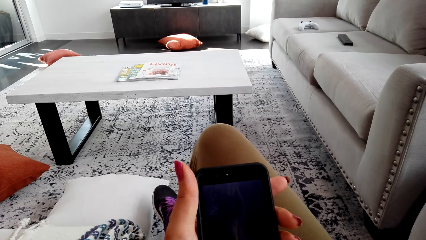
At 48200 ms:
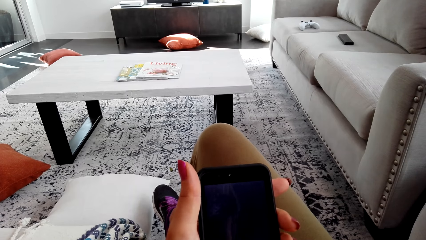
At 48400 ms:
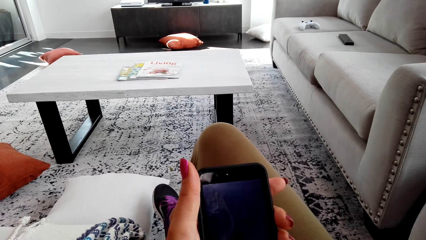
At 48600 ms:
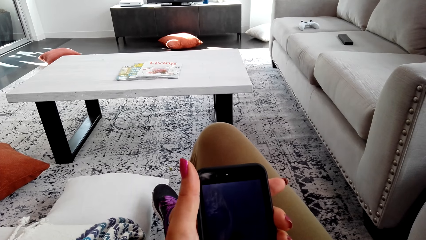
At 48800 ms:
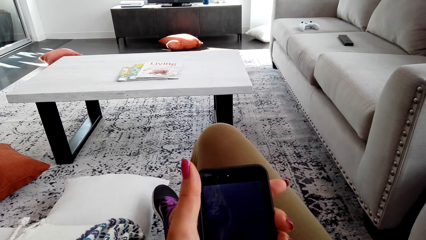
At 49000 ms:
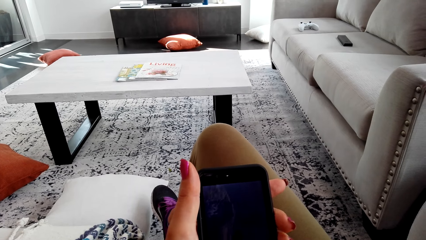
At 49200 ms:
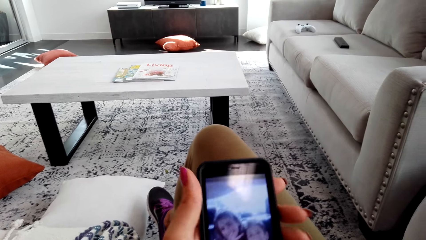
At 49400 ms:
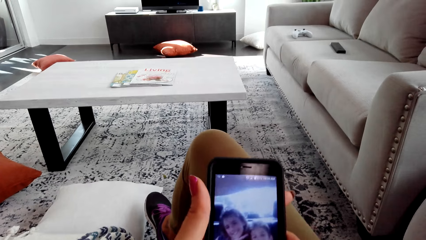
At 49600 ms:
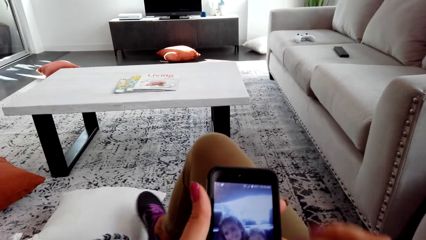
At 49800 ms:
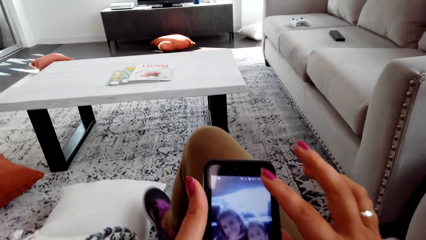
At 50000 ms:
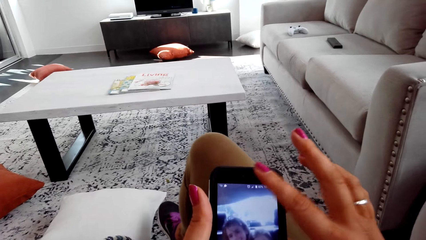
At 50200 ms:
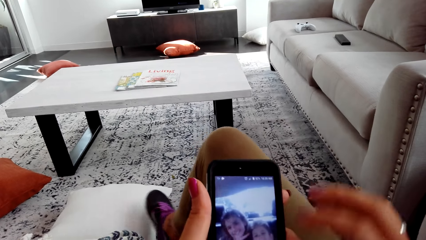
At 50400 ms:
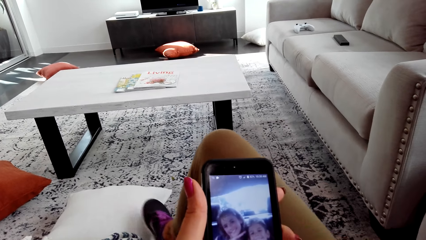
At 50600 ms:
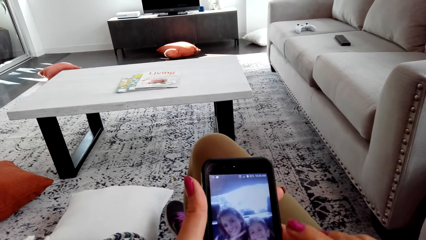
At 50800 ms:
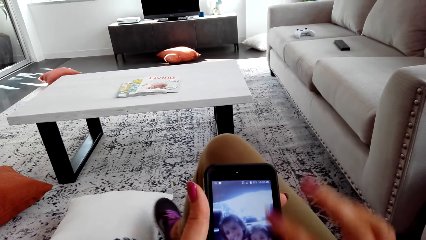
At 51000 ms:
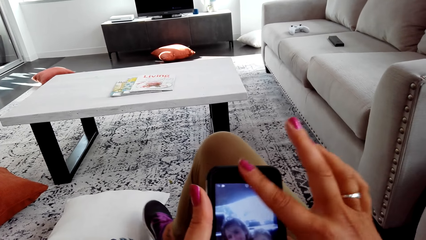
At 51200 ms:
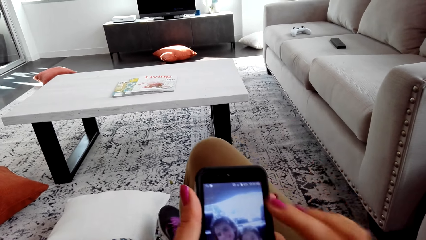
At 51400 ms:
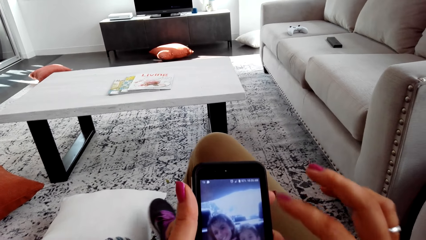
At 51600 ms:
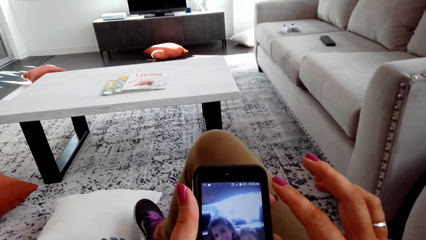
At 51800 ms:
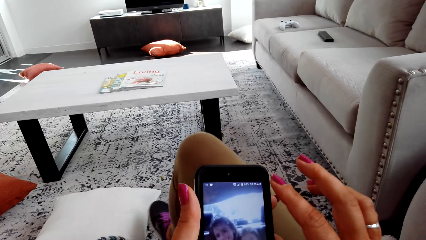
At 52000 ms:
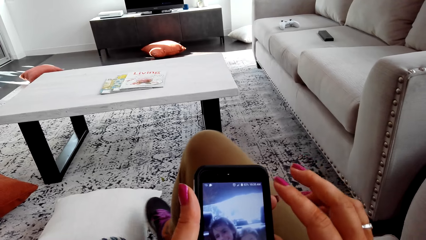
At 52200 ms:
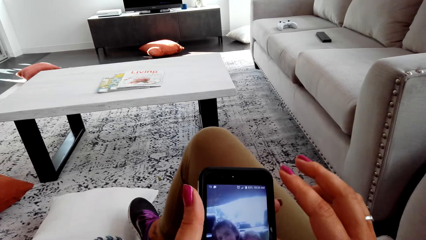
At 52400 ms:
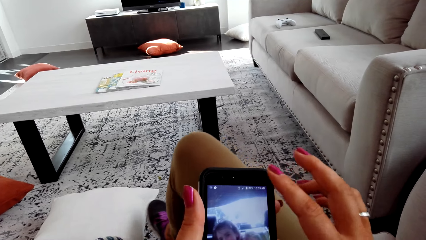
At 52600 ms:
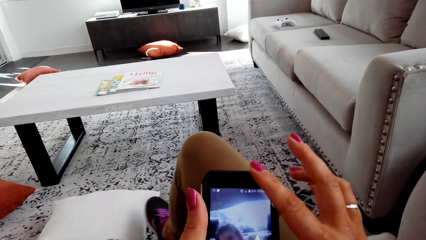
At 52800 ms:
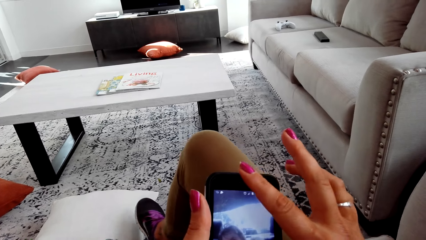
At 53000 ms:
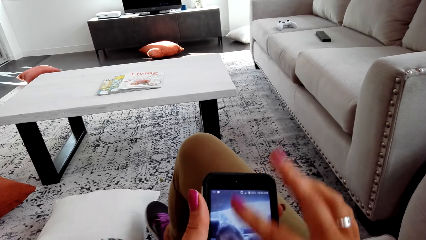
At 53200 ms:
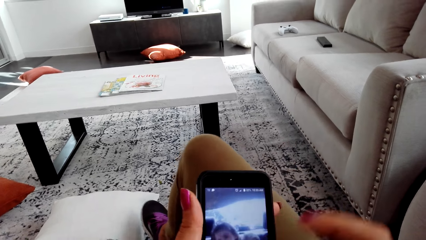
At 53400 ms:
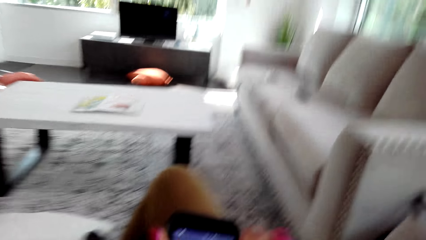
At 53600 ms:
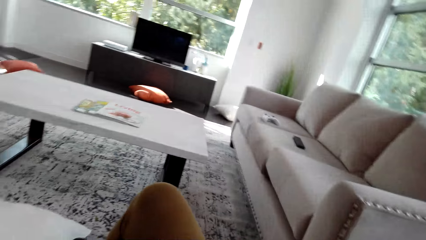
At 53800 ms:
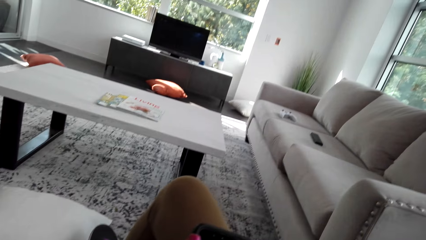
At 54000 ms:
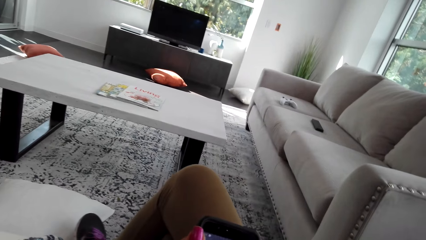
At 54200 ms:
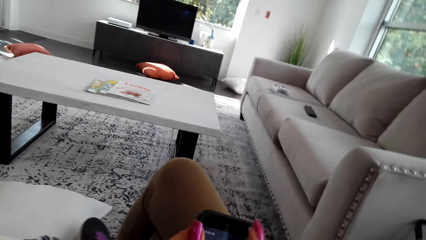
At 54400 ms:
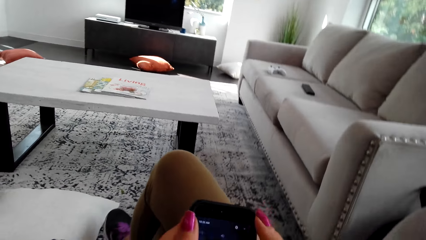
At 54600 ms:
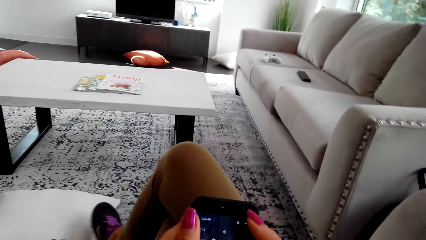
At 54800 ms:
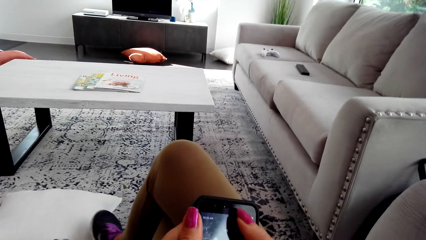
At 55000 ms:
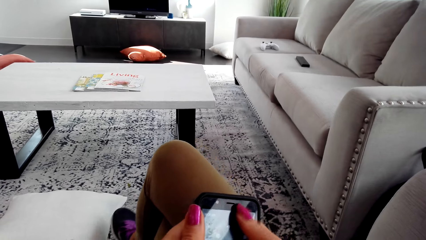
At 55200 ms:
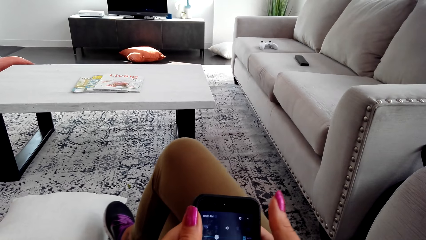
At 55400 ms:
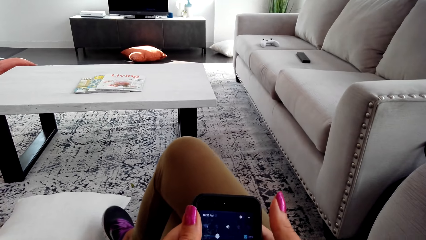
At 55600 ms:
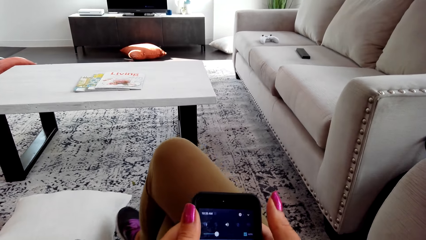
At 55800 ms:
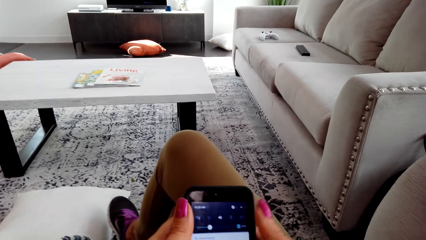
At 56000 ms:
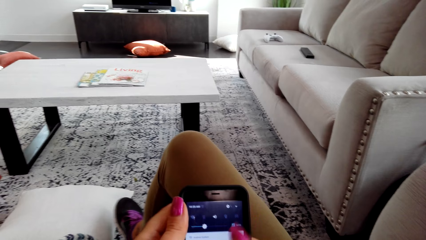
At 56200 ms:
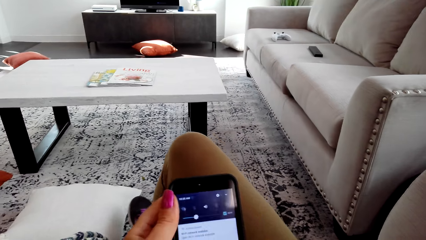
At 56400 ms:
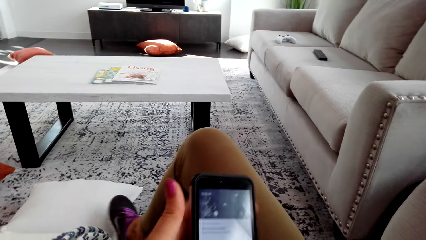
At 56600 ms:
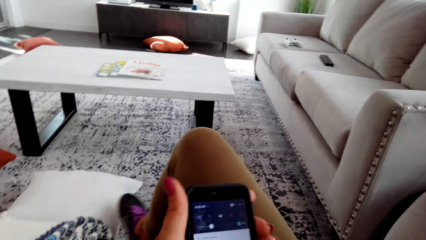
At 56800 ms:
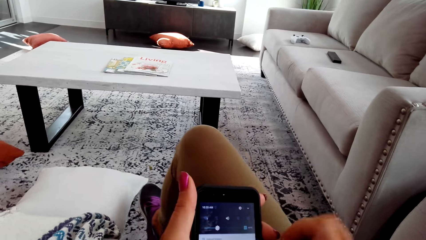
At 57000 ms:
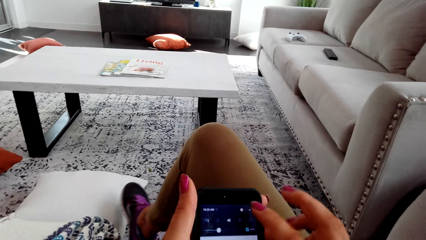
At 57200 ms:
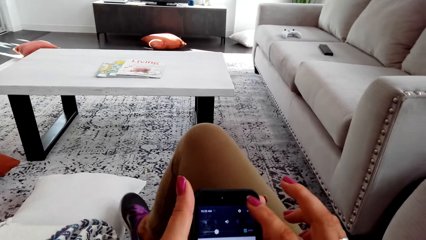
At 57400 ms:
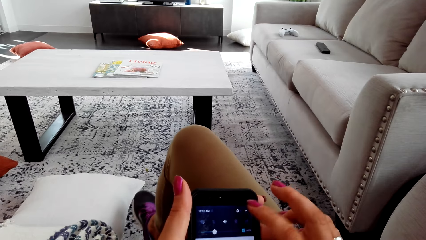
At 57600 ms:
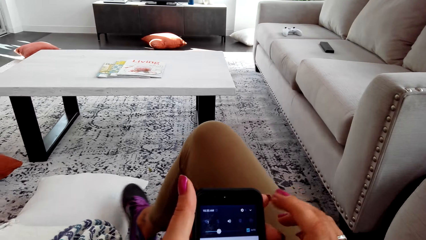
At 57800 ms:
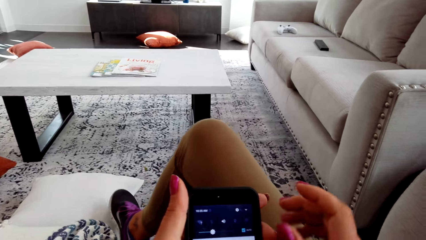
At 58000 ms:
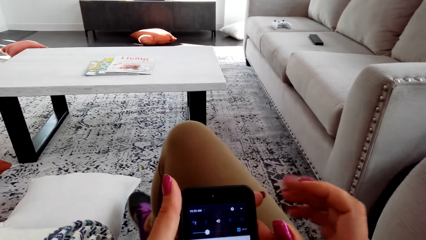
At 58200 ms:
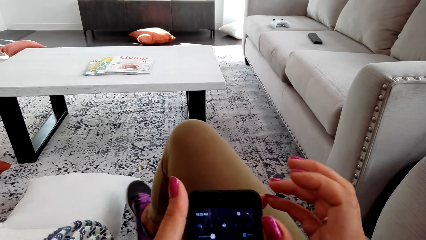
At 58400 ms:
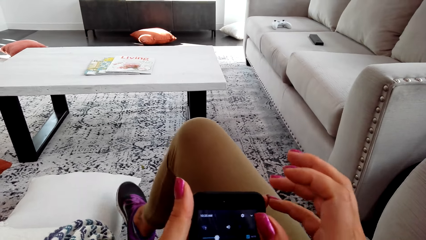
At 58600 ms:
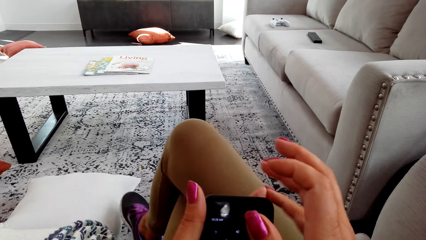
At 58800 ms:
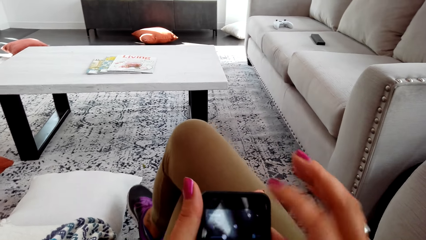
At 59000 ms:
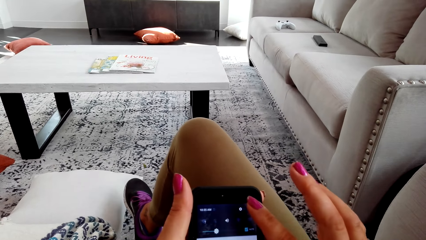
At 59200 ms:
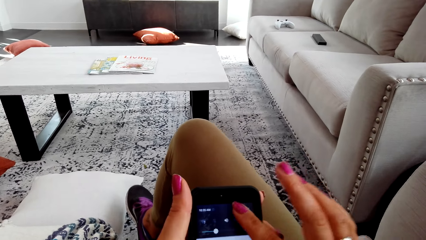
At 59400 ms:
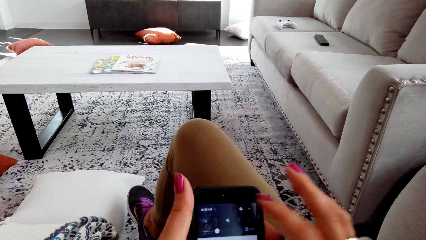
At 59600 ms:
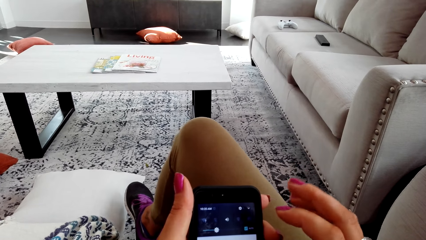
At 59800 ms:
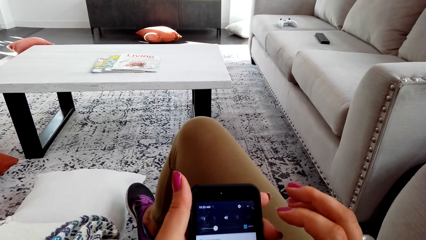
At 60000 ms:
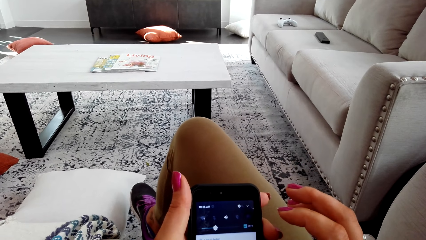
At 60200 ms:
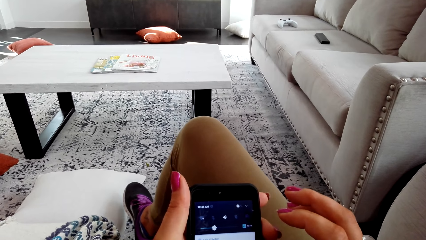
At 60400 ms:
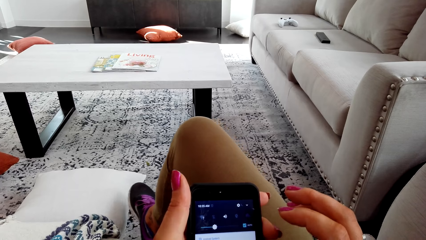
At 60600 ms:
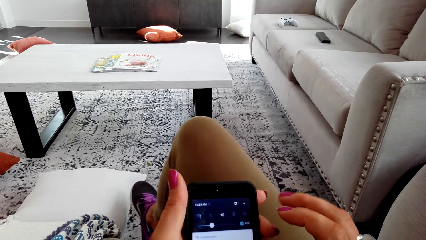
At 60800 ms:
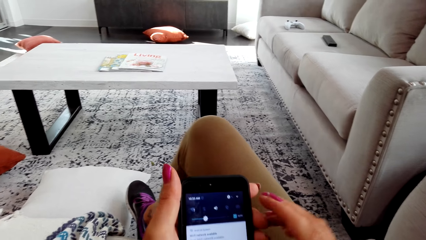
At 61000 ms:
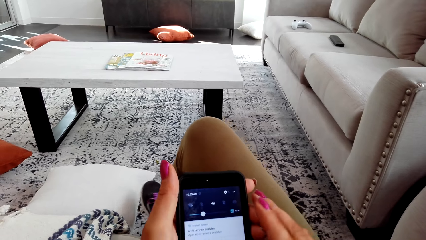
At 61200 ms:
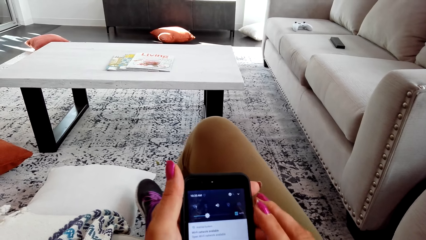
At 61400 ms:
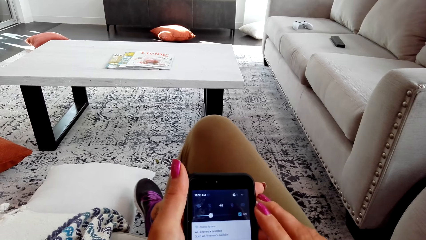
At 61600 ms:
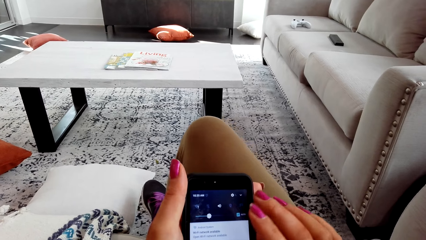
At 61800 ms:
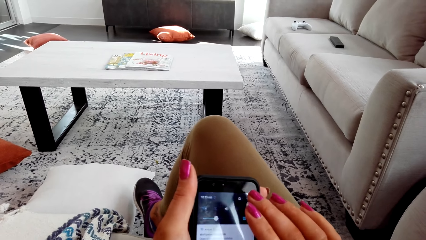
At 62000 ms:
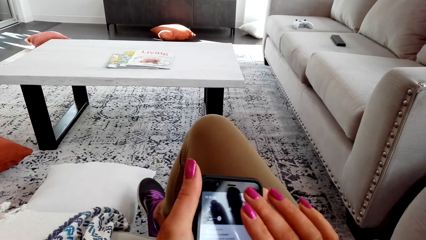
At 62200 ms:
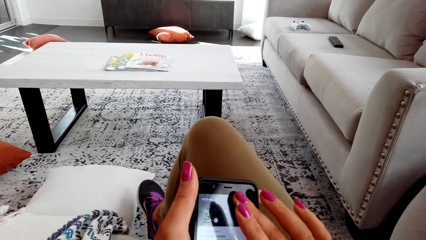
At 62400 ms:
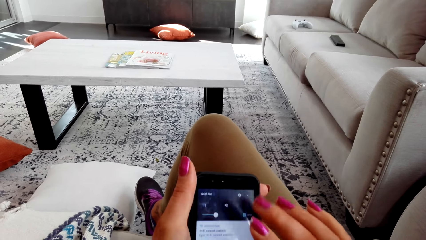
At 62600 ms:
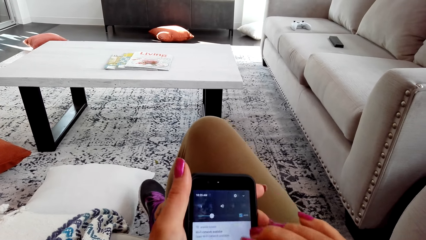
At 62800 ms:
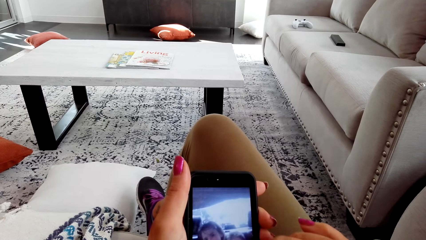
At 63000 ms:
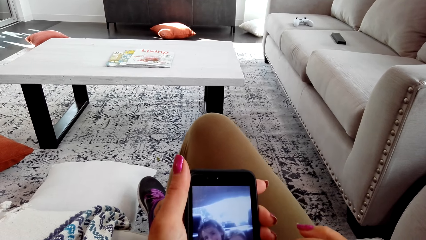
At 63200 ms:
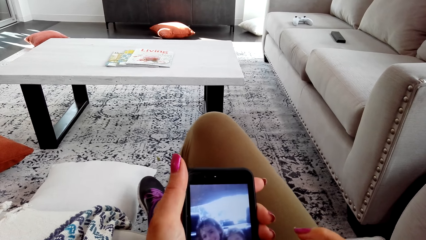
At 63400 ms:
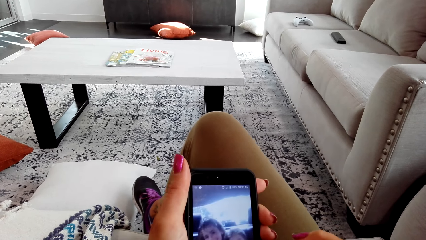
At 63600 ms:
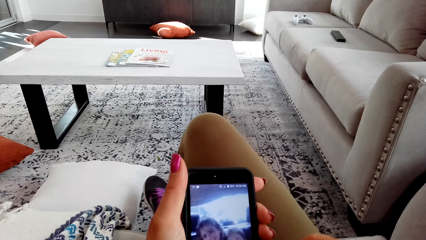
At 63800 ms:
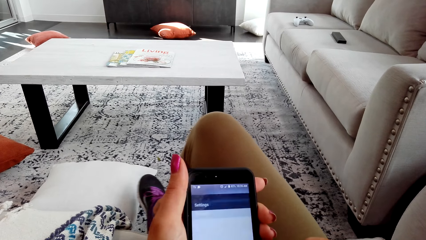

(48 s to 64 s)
The camera wearer scrolls through the phone. They swing a leg. They scroll through the phone.
